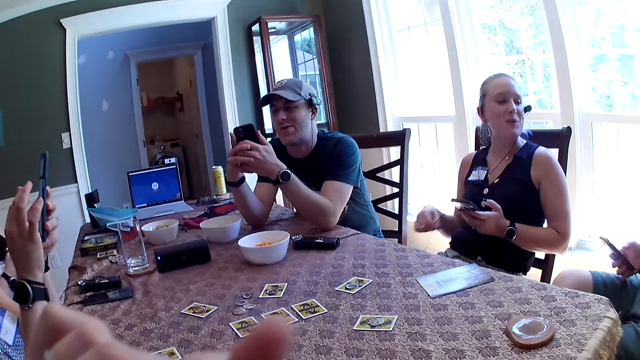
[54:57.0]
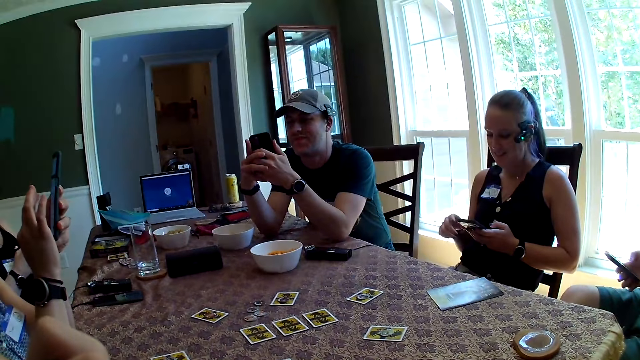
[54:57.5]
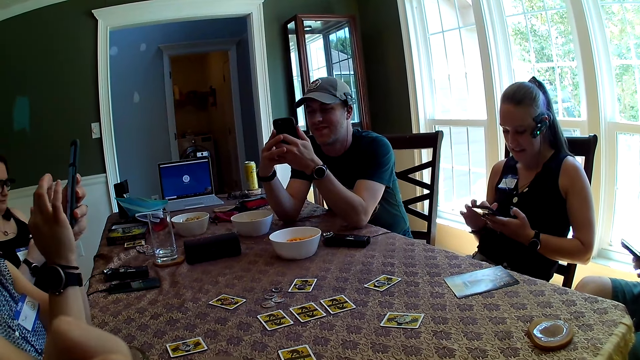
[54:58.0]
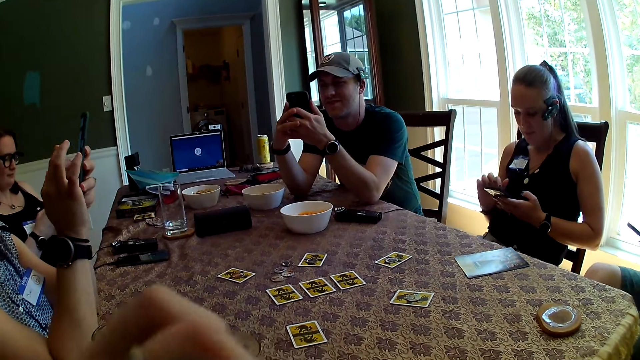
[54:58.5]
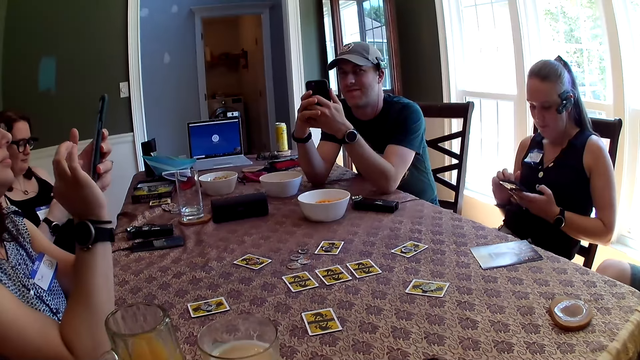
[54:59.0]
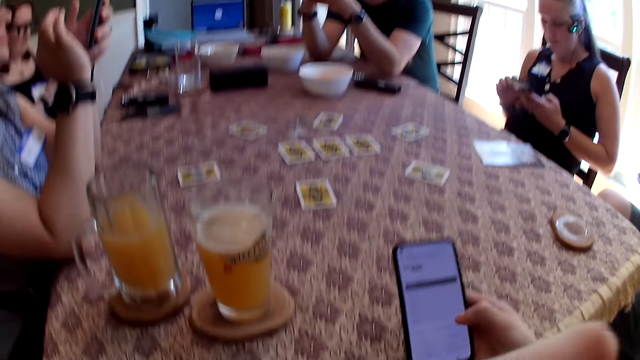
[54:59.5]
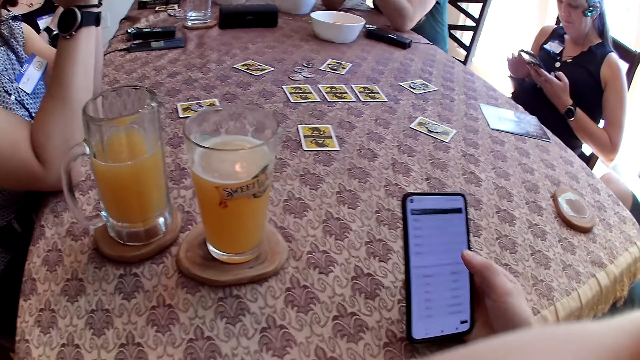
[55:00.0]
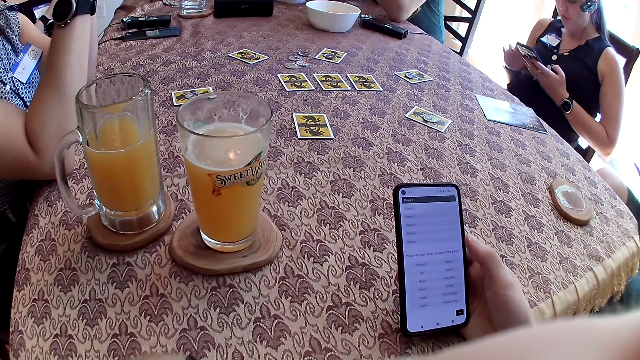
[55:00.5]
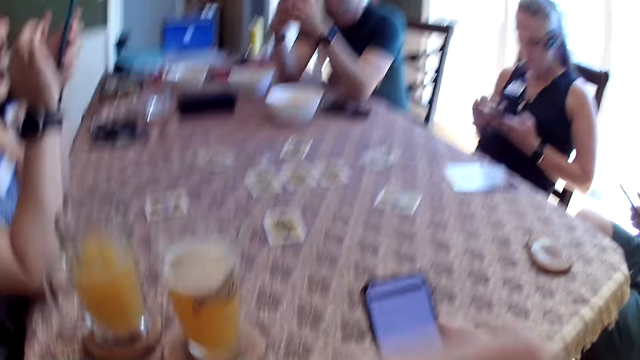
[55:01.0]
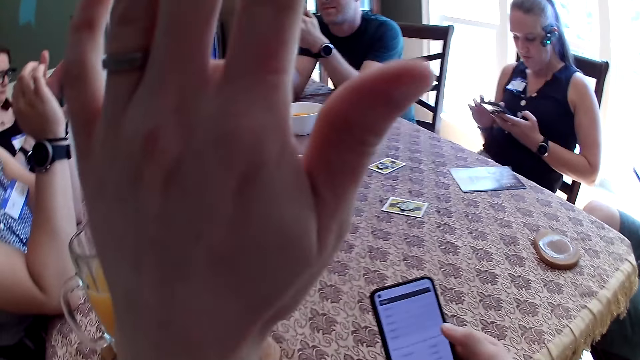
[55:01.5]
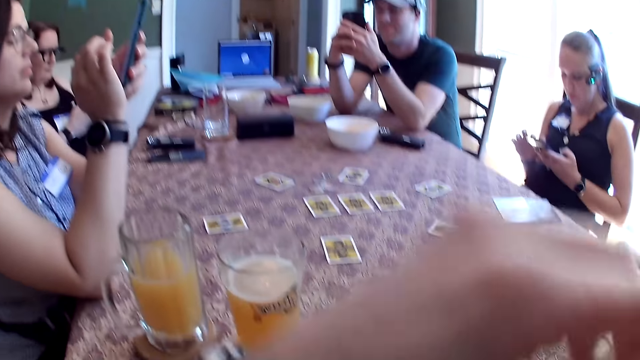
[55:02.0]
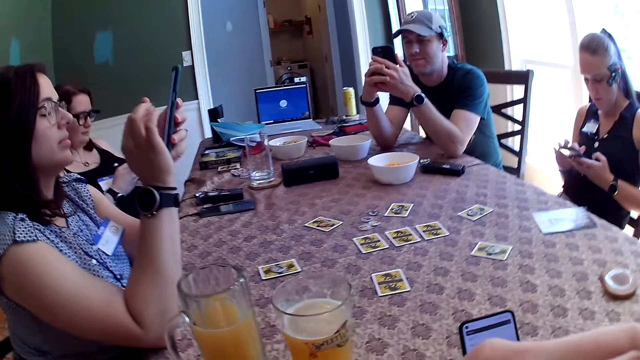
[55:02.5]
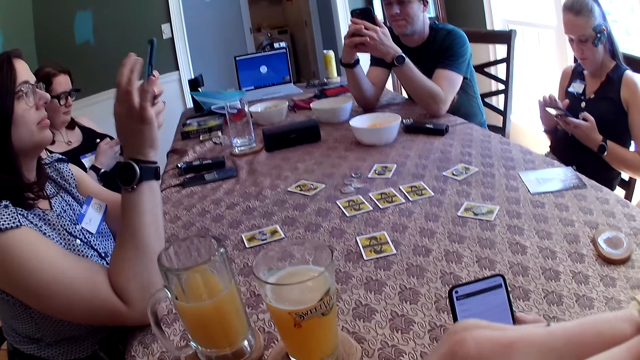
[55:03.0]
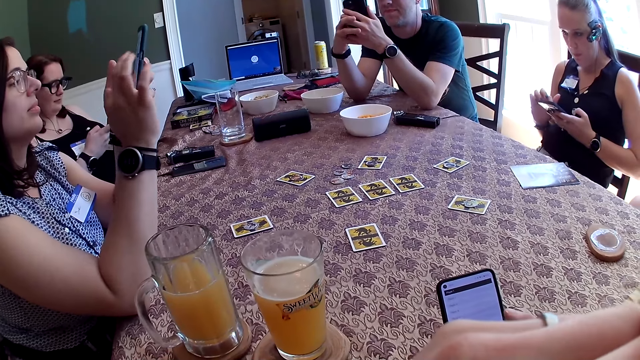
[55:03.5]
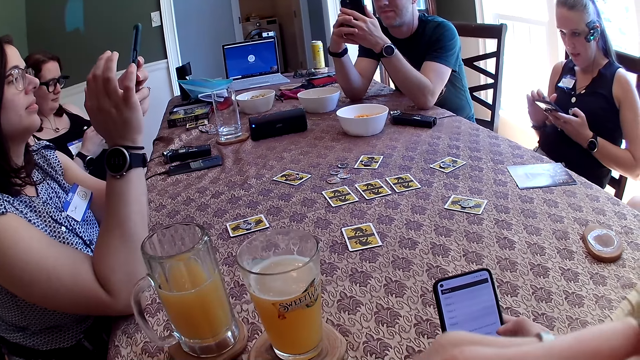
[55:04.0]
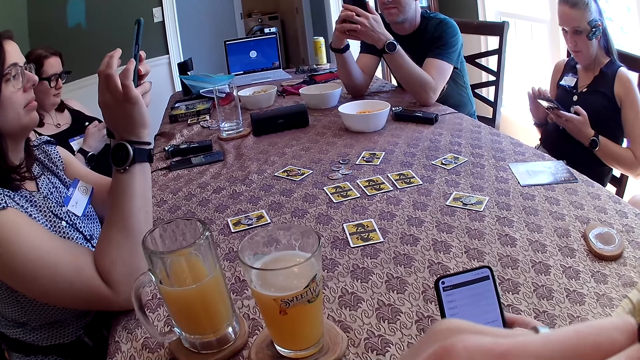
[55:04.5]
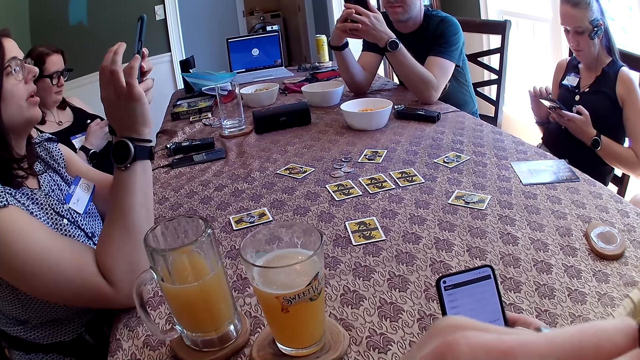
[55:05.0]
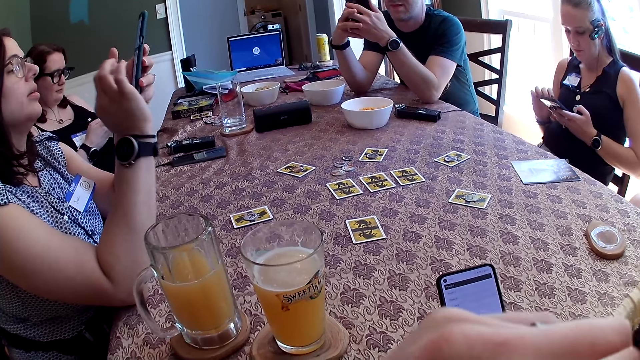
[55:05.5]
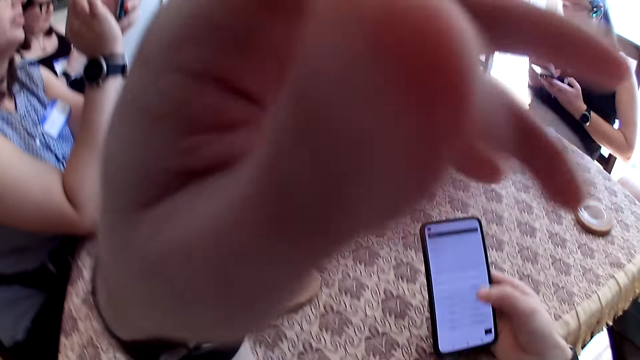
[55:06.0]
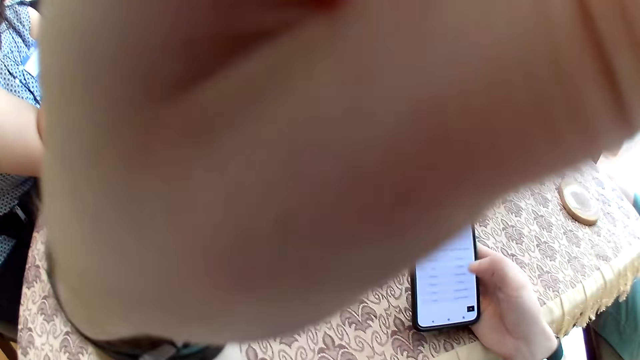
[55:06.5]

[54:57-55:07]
A man operates a phone with his hands. A woman operates a phone with her hands. Another woman operates the phone with her hands. The camera wearer raises a hand.

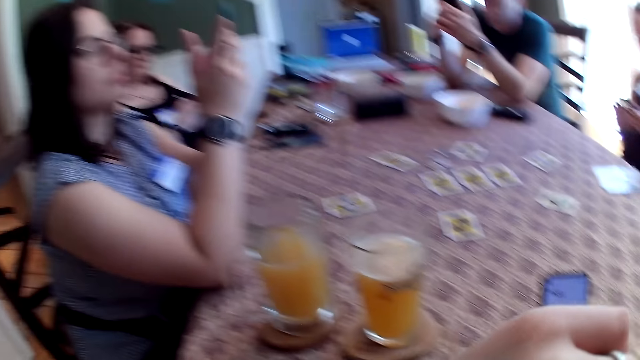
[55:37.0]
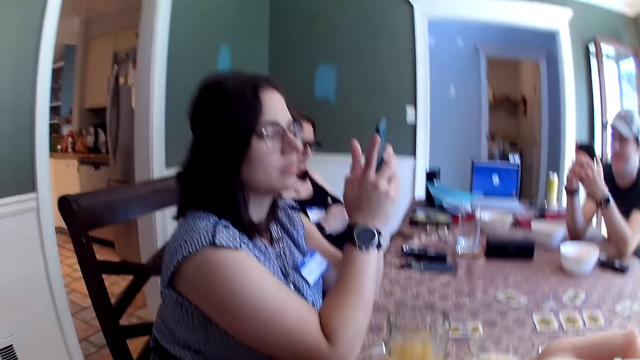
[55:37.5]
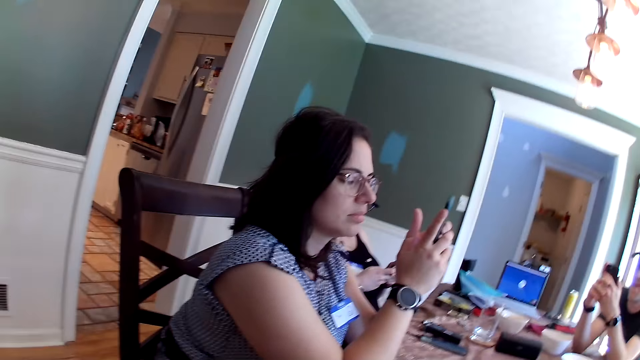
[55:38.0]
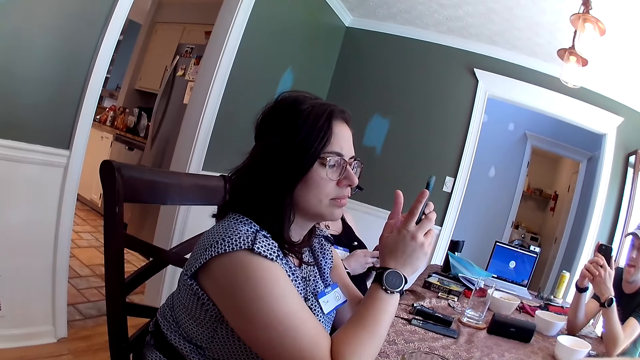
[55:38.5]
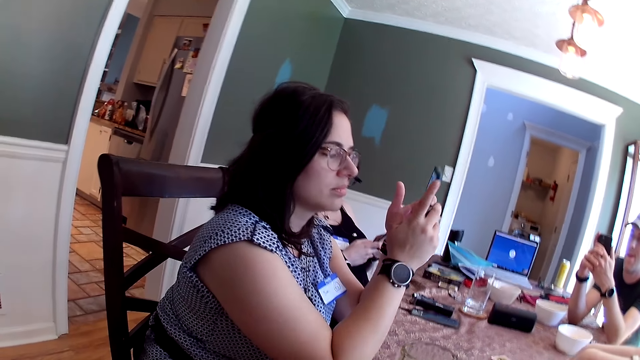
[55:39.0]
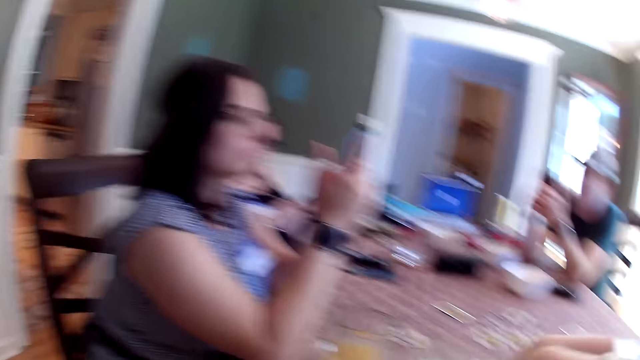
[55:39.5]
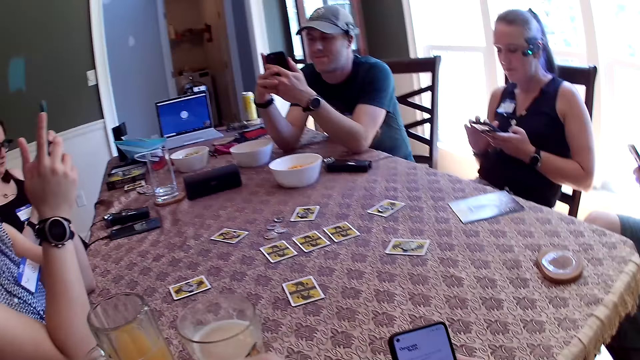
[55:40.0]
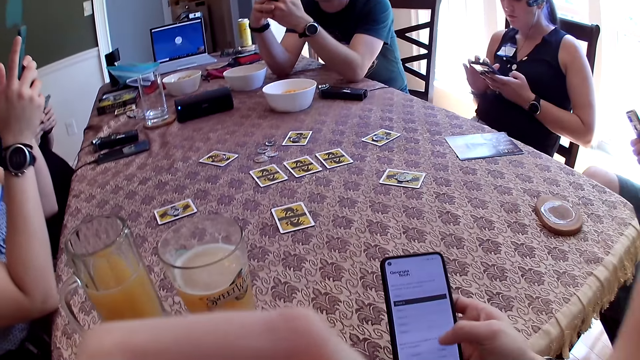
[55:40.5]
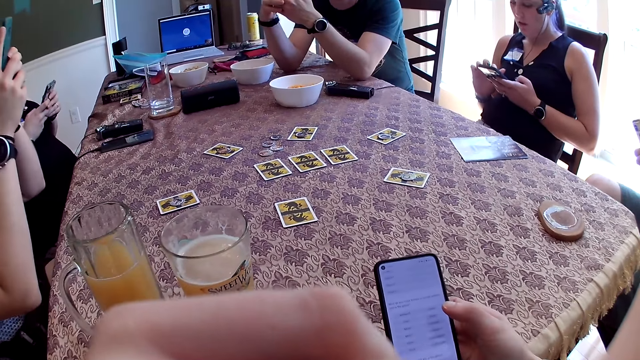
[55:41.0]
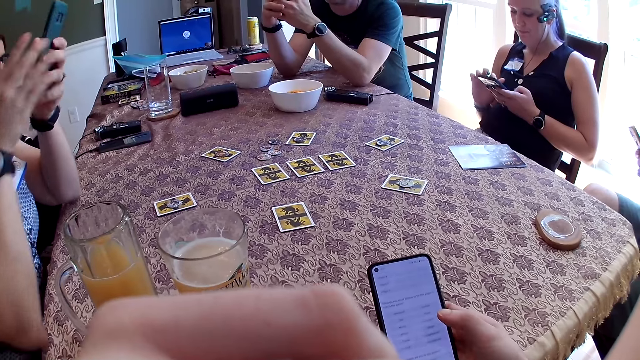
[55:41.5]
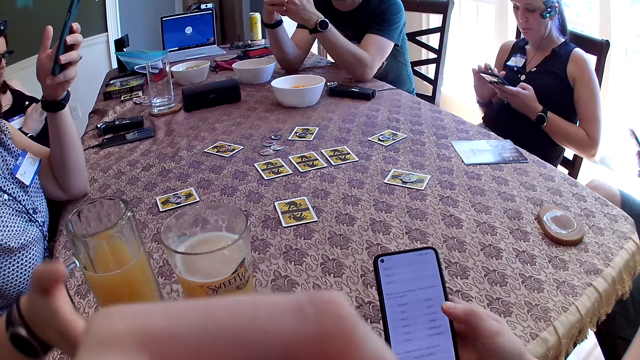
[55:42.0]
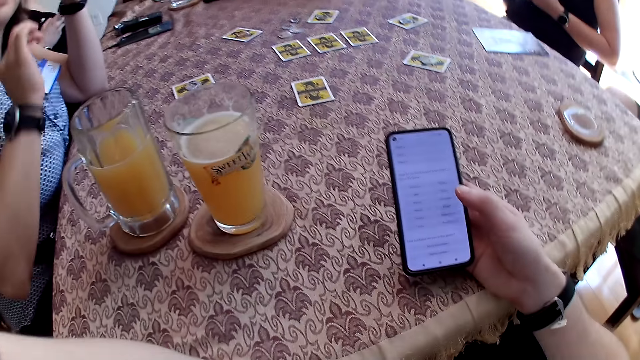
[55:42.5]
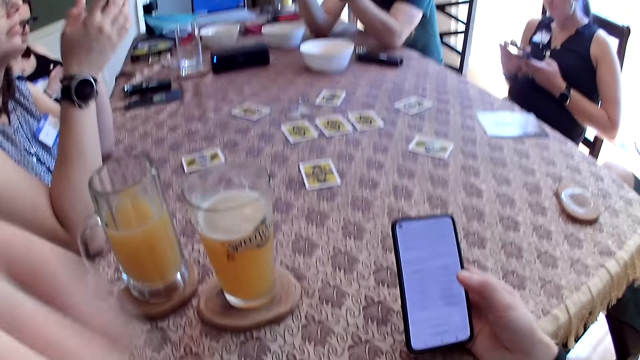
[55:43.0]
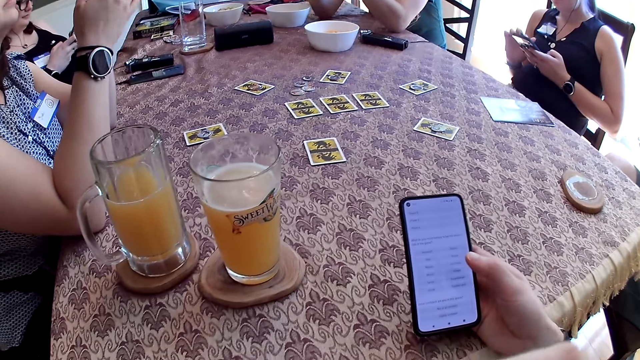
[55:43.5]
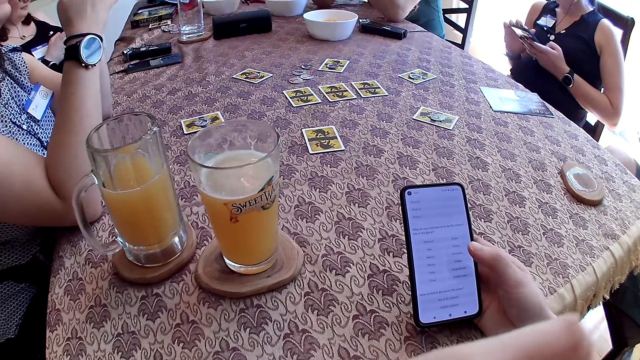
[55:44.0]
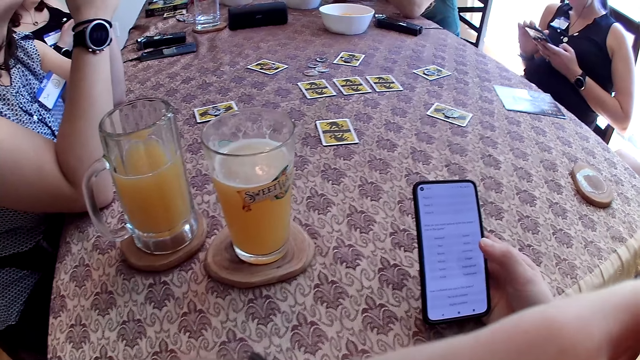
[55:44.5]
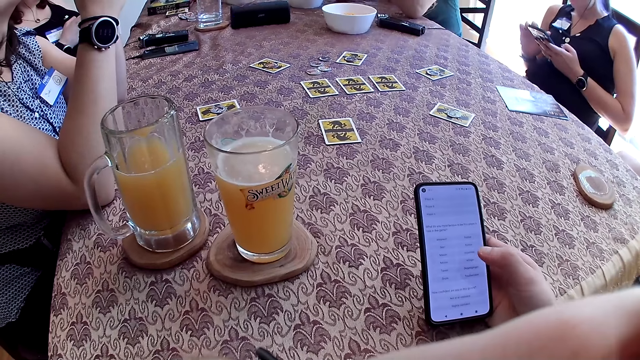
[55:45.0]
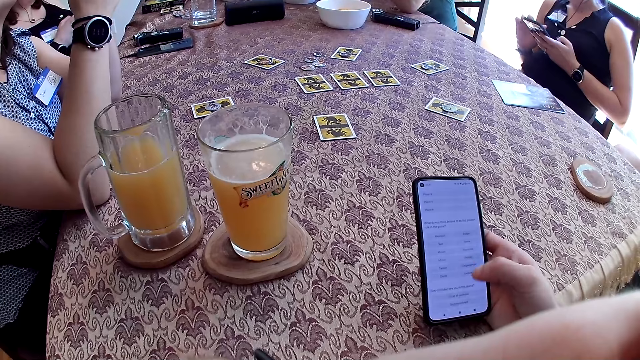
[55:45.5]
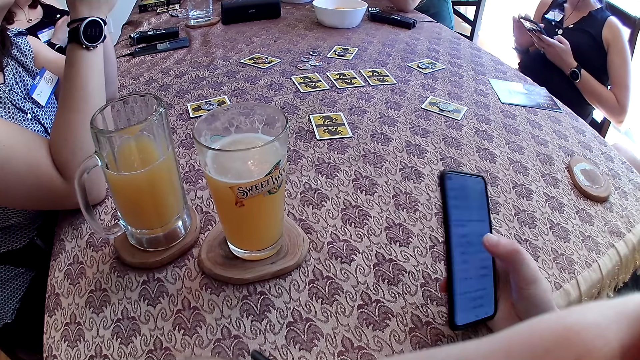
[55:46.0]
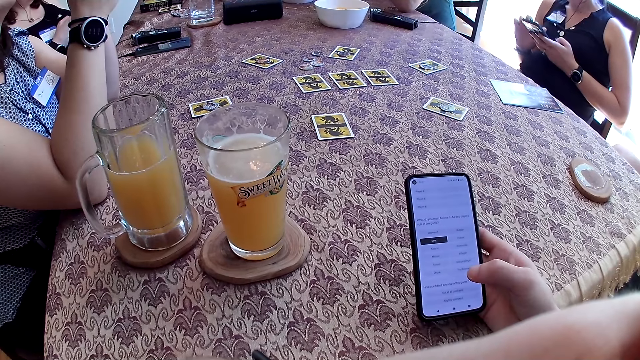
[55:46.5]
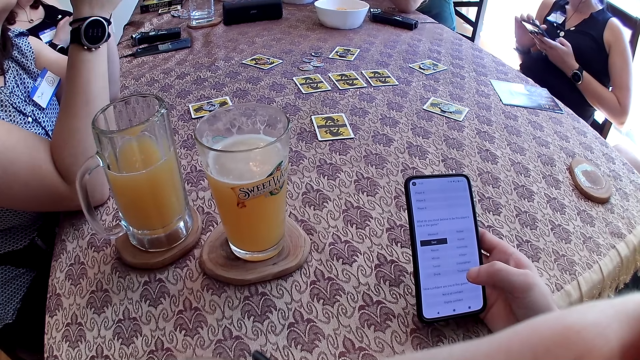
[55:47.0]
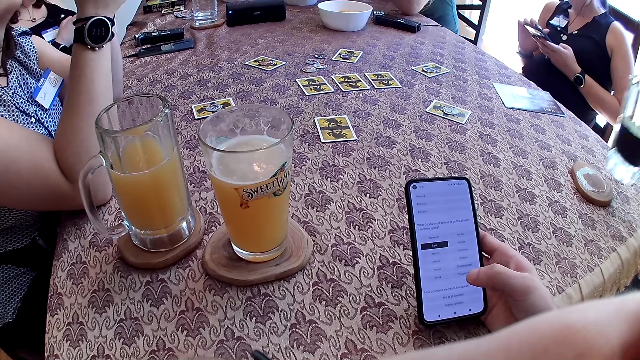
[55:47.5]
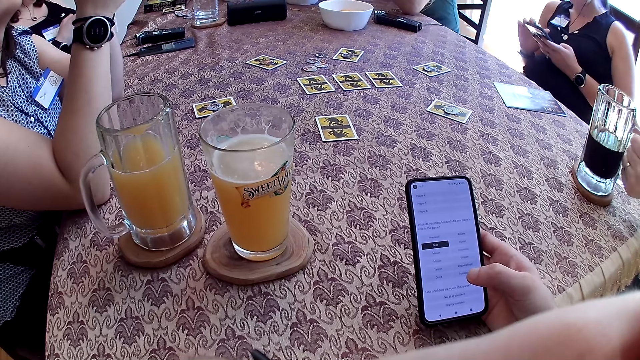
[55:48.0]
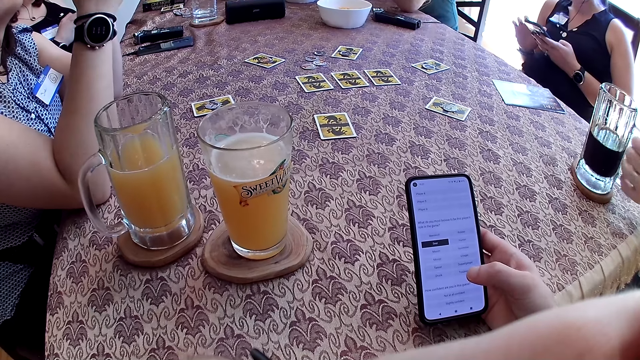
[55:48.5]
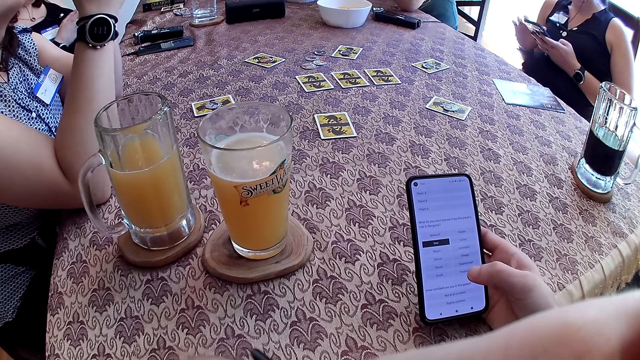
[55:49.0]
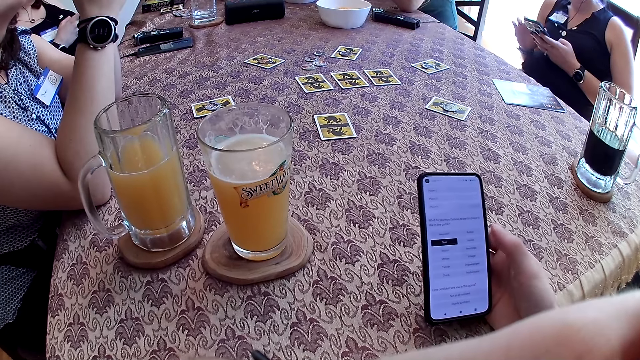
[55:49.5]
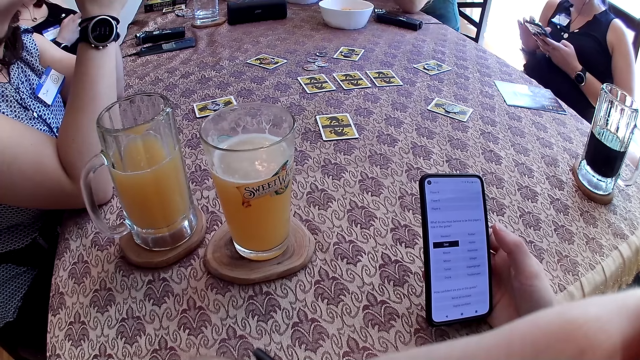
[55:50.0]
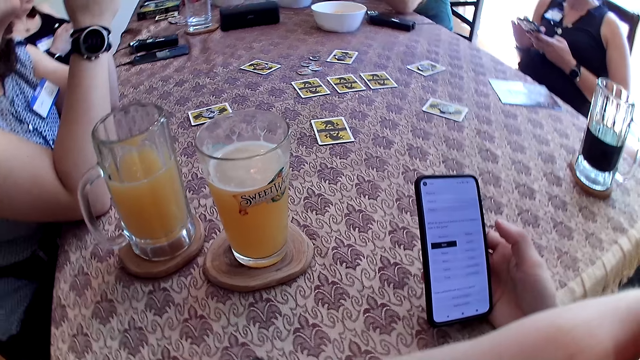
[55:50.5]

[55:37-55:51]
The camera wearer converses with the group of people at the table. A woman points a finger and operates a phone. A man puts a glass down.
